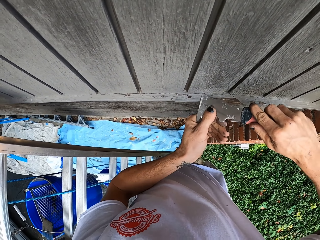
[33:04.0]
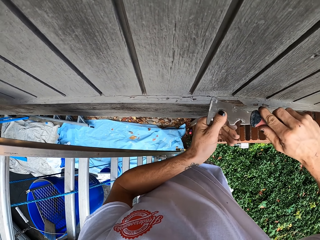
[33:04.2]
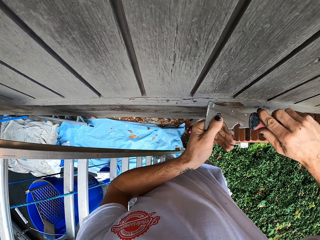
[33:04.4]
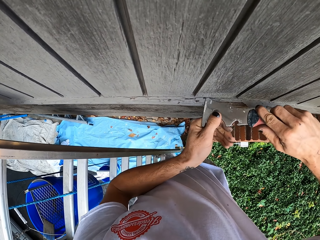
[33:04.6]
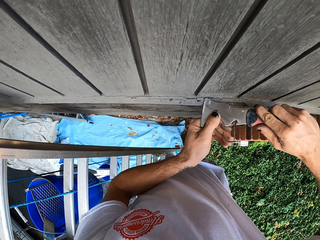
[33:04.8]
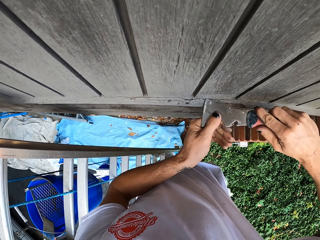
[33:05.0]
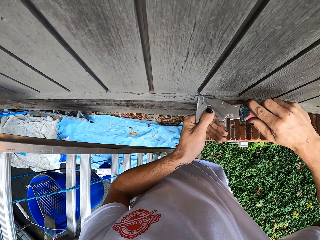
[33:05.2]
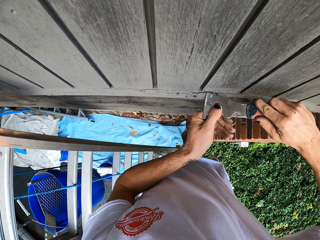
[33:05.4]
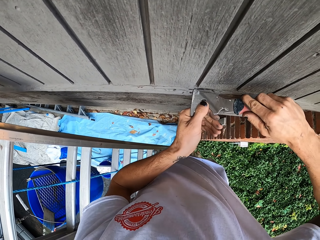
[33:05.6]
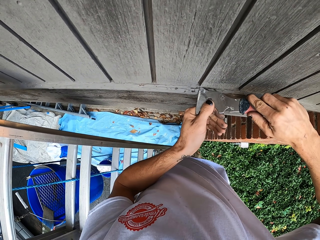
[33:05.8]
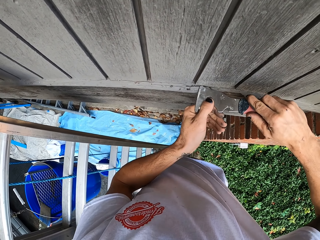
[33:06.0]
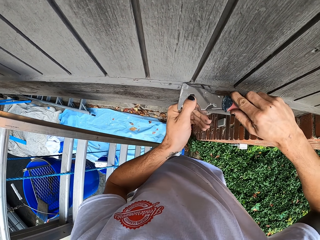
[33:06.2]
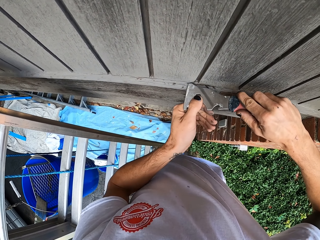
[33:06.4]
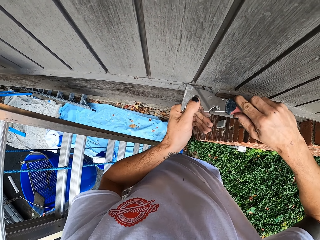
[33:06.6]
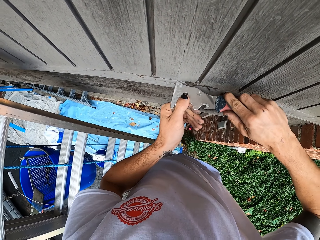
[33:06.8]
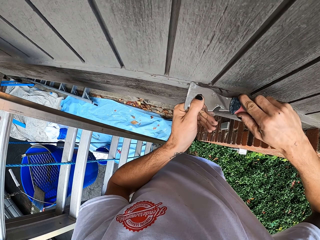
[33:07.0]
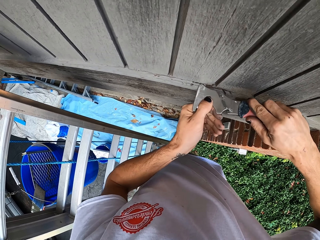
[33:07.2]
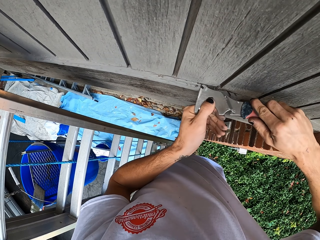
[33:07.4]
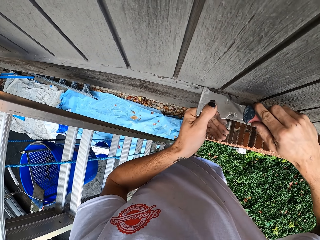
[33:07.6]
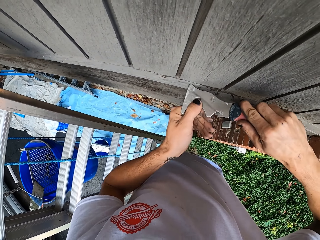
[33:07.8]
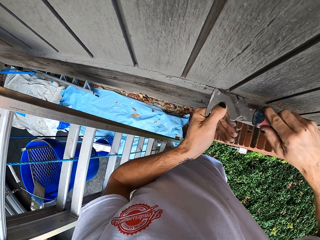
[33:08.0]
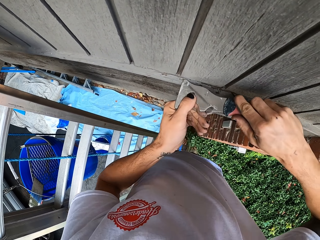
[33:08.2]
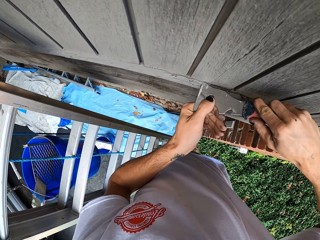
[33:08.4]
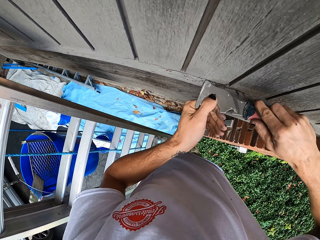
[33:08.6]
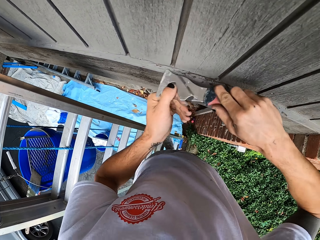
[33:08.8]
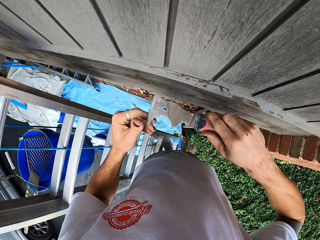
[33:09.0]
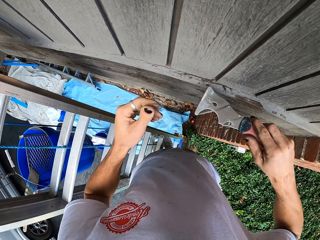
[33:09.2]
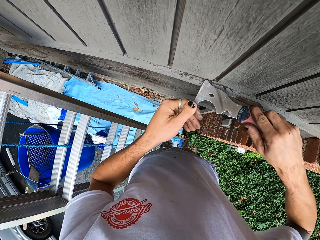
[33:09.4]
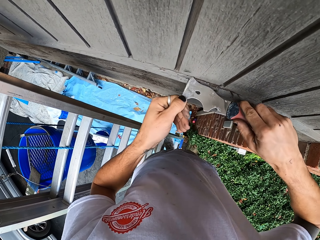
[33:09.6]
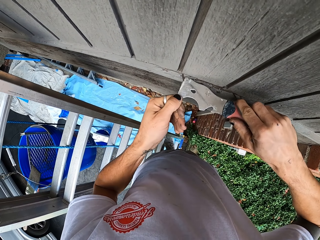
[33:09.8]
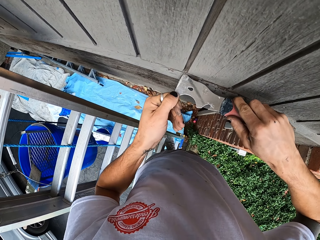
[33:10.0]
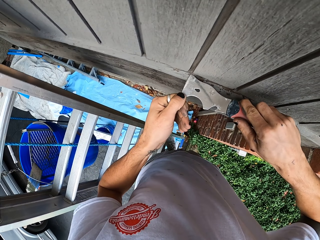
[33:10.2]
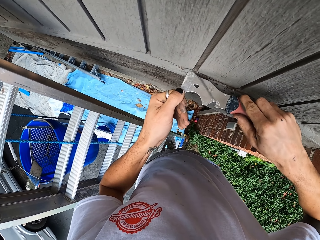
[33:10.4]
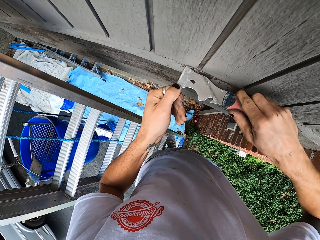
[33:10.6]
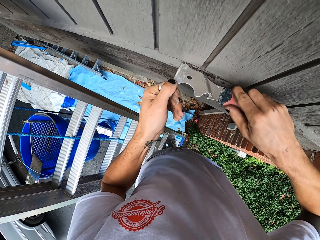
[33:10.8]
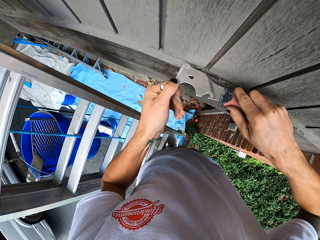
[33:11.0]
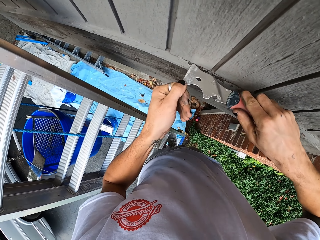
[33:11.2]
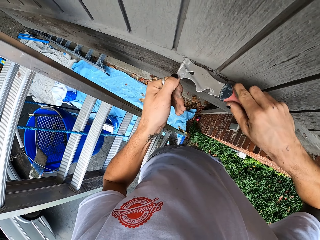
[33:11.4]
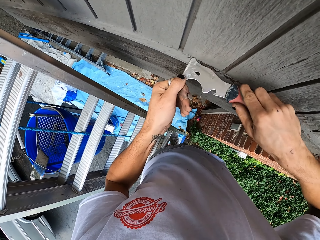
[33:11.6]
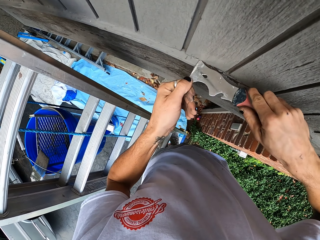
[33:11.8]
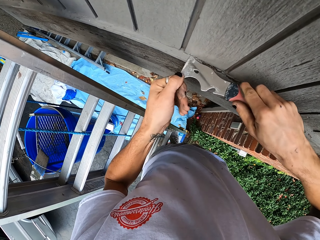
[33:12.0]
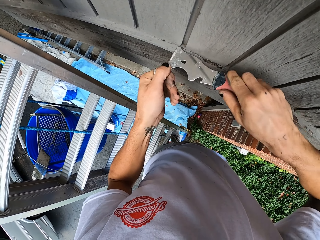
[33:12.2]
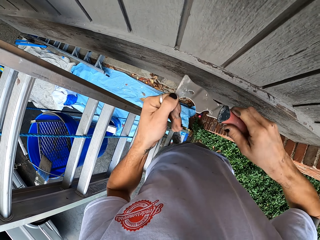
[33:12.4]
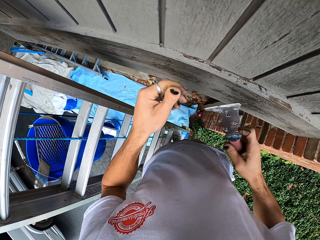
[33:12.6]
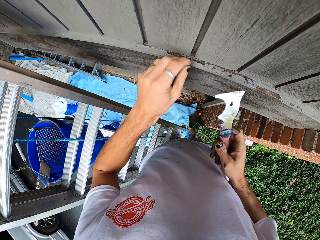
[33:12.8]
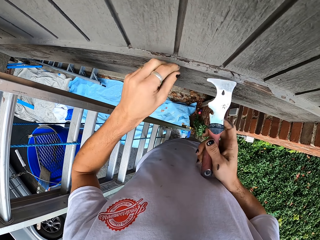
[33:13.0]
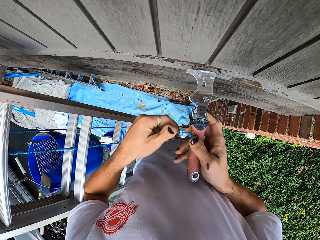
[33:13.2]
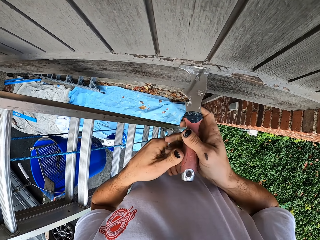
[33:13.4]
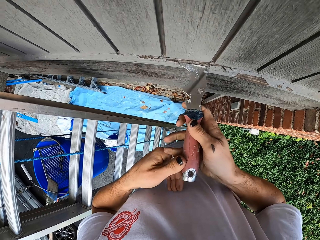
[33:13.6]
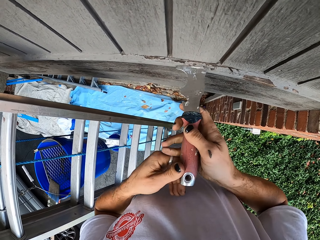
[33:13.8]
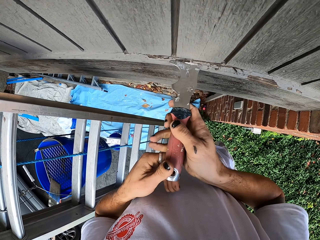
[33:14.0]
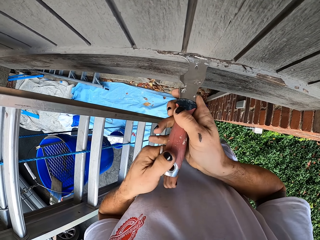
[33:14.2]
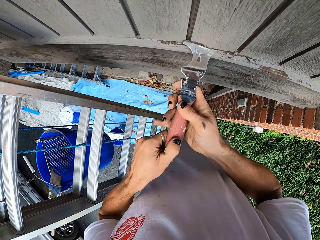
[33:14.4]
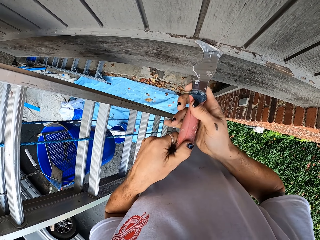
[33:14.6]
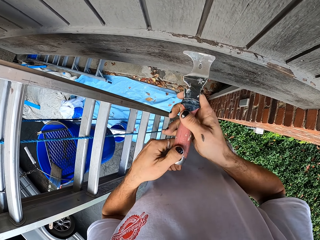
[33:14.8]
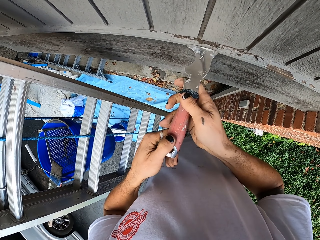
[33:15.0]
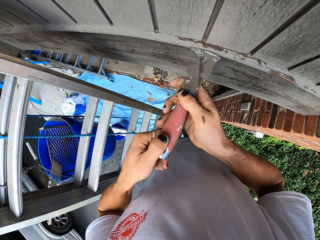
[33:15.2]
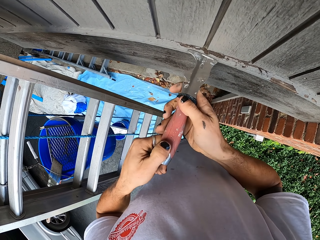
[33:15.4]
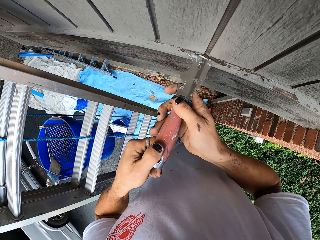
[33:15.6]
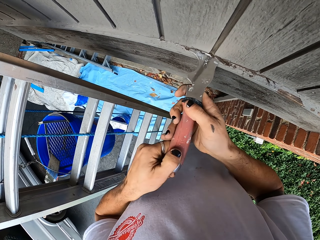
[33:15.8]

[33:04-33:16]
The camera wearer removes something on the wall with the scraper.

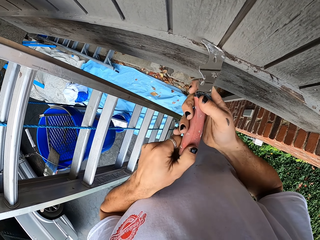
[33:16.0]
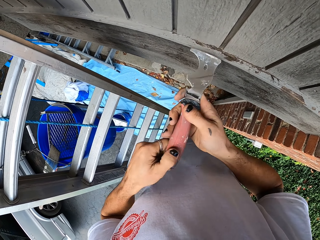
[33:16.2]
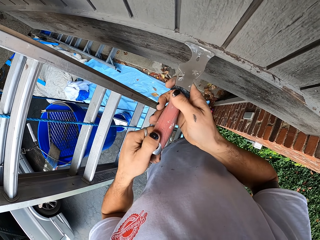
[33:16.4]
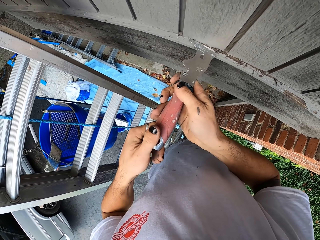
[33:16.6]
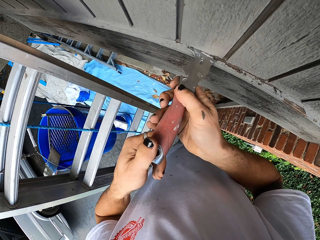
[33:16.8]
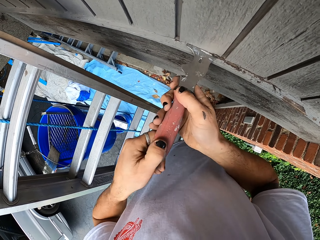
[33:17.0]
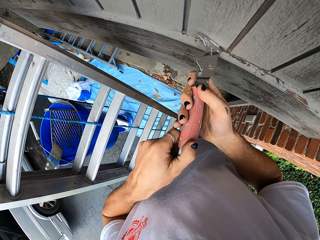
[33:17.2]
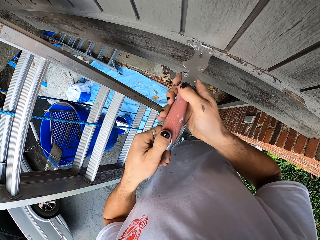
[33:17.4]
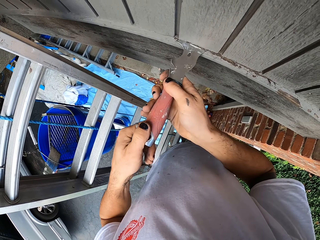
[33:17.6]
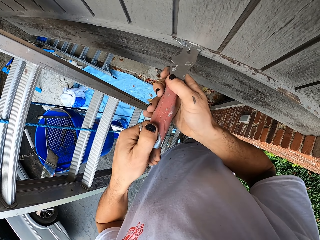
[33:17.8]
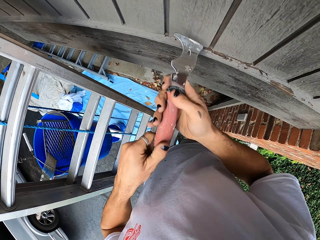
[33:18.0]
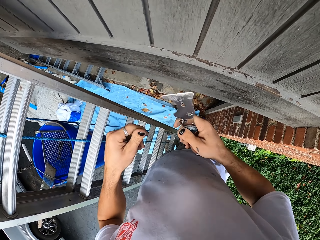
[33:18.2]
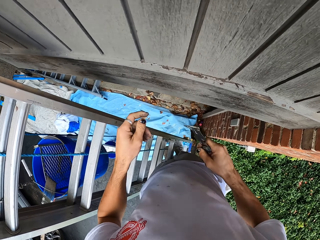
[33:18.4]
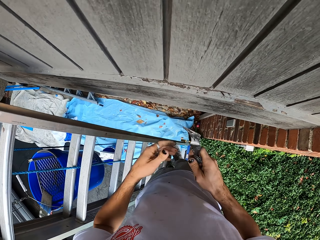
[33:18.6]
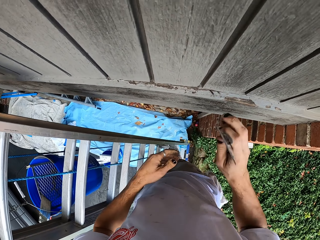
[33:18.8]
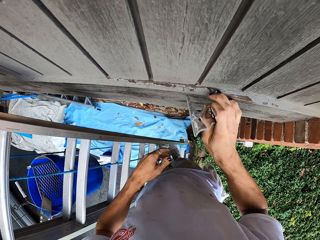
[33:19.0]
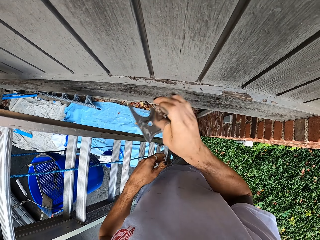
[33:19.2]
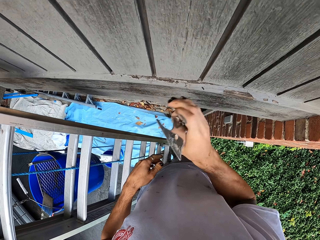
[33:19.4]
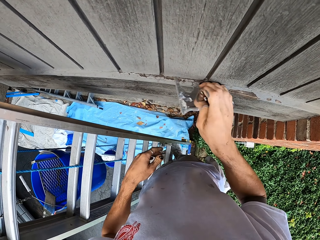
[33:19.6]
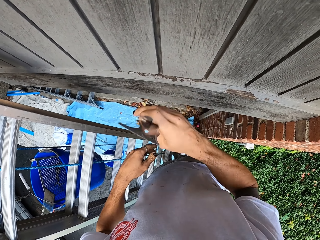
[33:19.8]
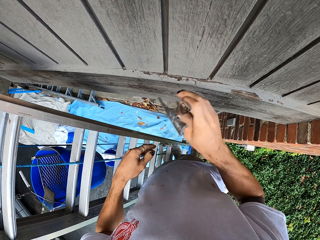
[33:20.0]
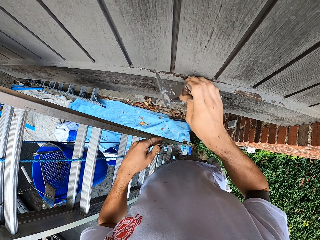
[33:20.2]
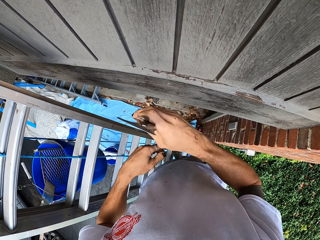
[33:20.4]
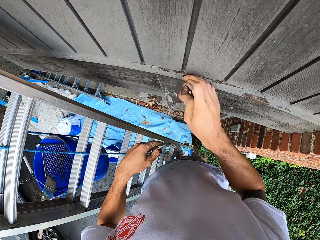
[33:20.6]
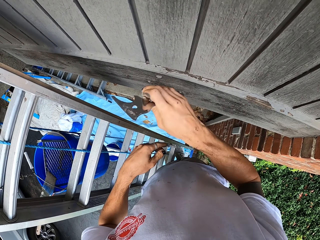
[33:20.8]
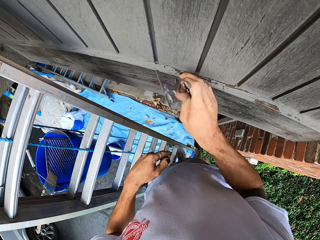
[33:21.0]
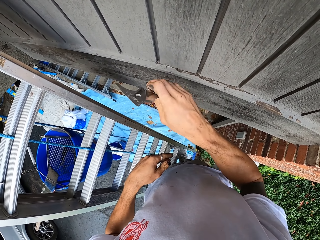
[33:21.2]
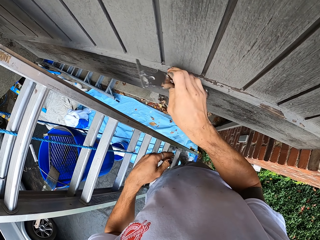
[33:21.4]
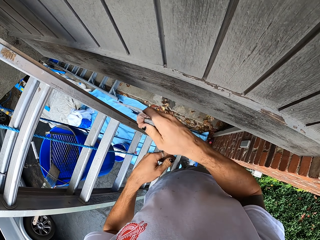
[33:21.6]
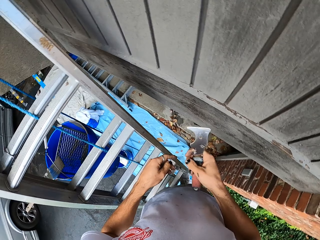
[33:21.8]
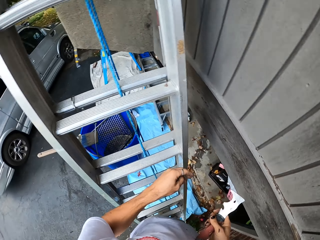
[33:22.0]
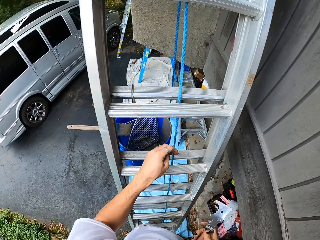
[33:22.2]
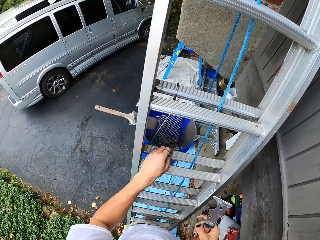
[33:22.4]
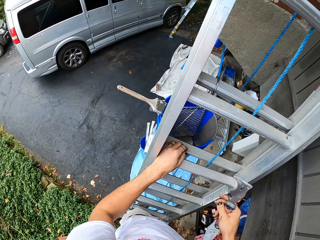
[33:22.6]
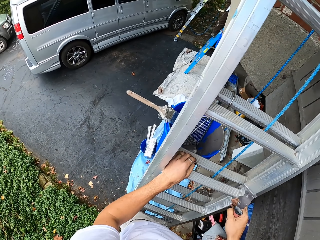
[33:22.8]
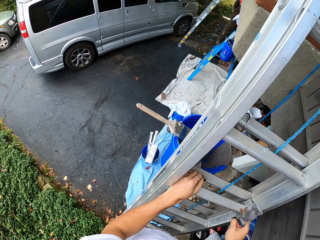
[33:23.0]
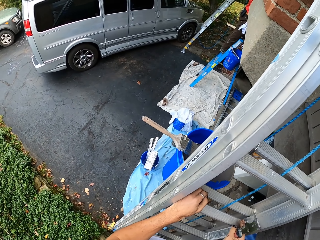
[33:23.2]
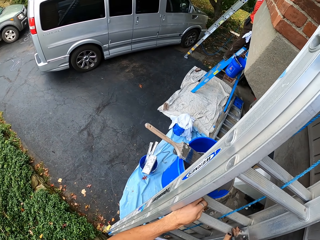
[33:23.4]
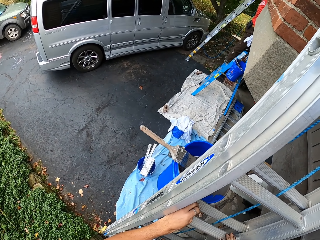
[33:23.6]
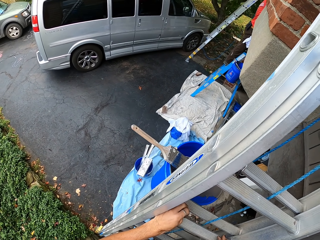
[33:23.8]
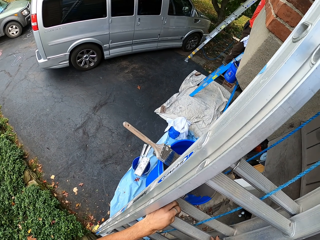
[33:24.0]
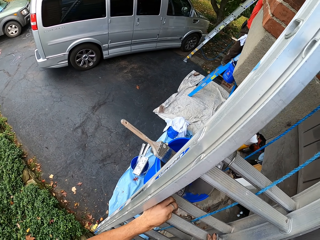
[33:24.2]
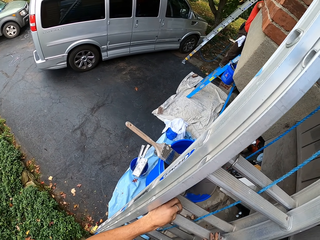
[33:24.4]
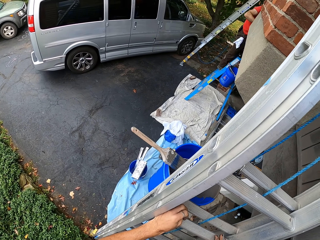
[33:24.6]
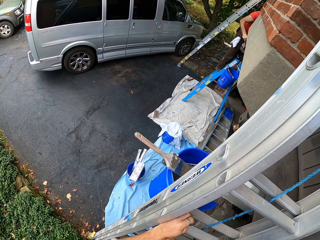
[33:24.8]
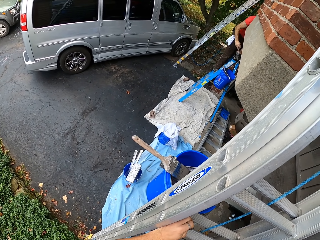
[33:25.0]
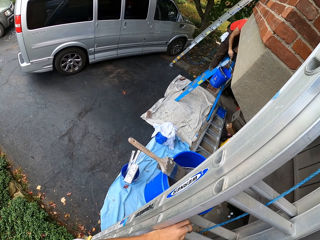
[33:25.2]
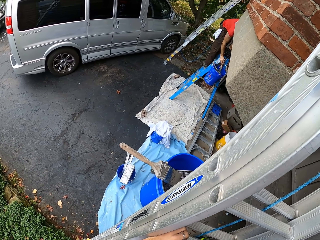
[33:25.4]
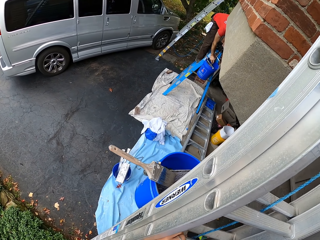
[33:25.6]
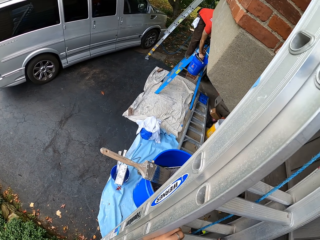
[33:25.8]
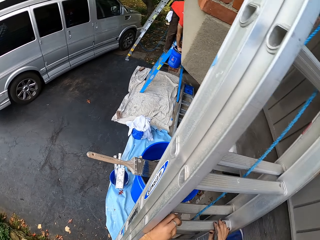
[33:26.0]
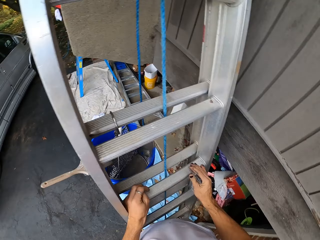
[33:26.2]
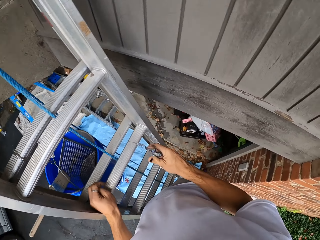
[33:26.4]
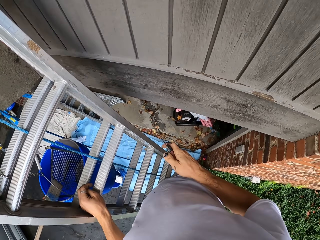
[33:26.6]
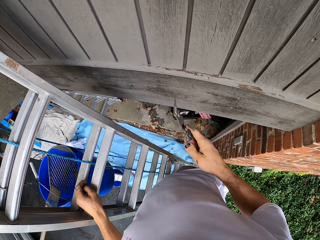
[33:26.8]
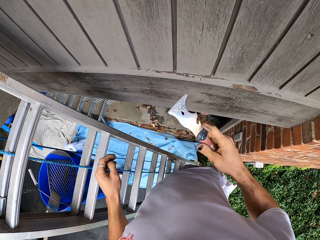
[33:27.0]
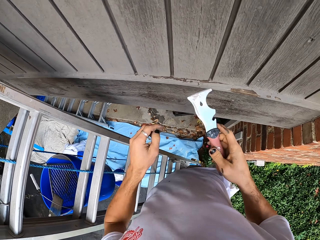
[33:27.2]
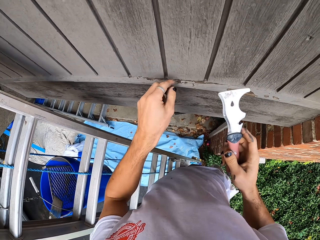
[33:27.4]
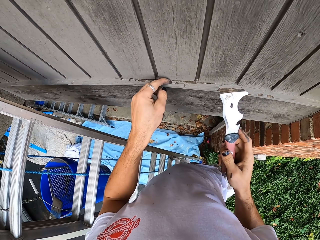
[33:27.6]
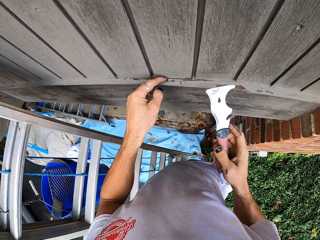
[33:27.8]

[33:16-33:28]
The camera wearer wipes the wall with his finger. He looks around.
